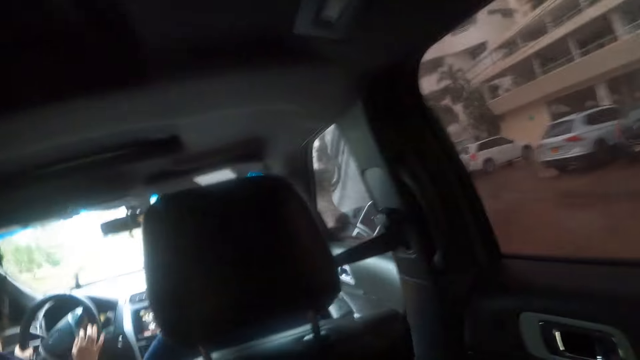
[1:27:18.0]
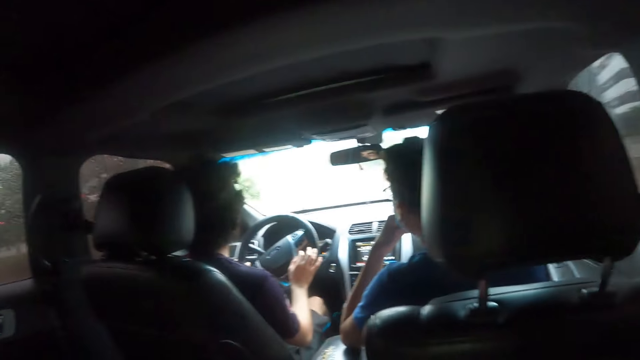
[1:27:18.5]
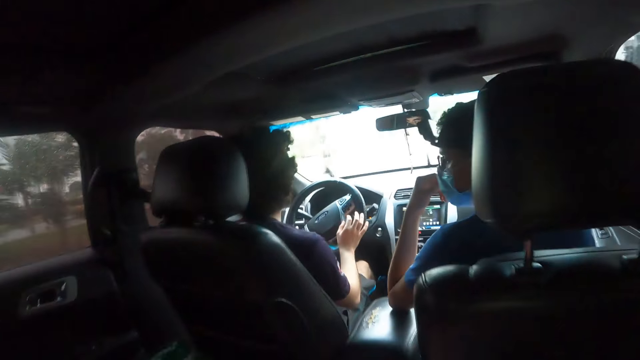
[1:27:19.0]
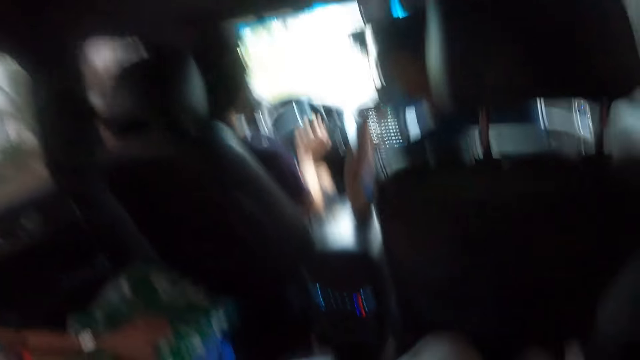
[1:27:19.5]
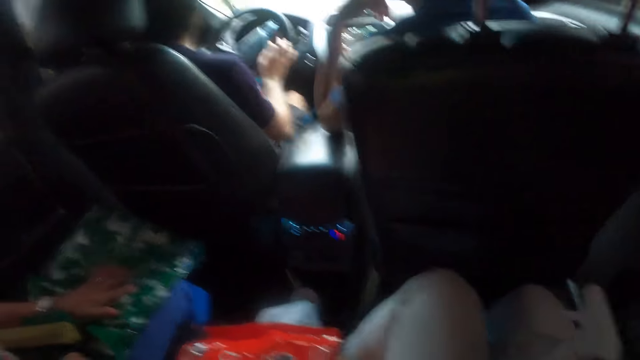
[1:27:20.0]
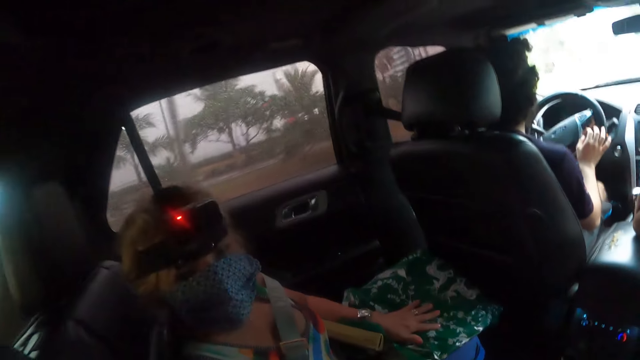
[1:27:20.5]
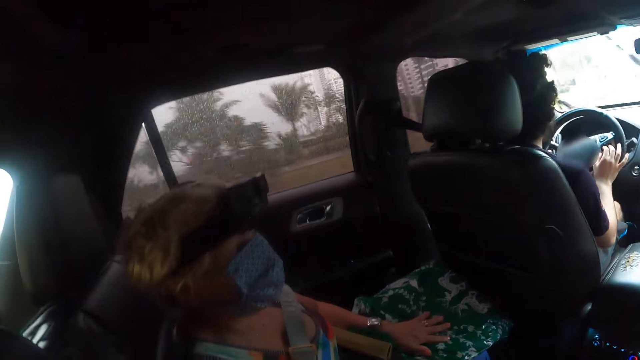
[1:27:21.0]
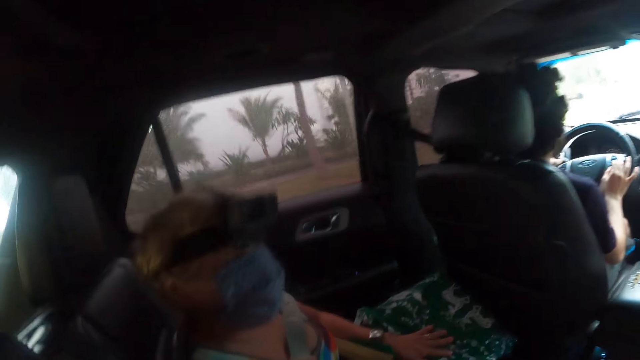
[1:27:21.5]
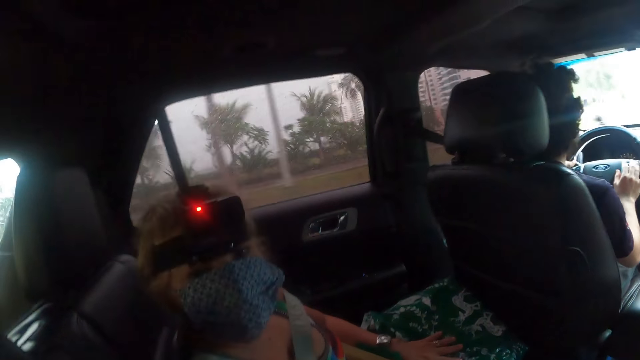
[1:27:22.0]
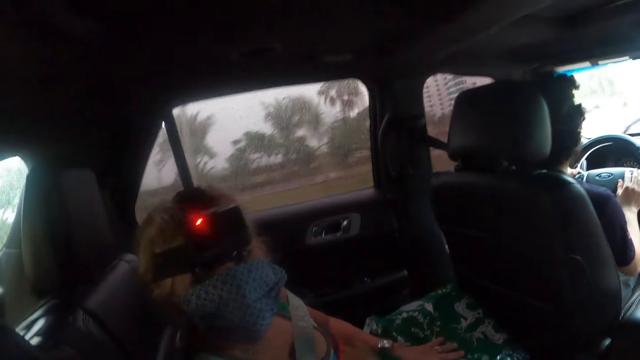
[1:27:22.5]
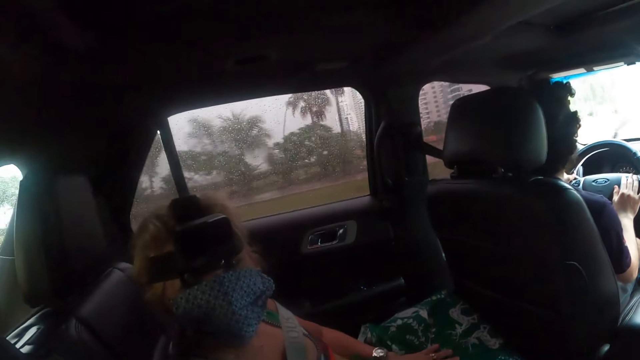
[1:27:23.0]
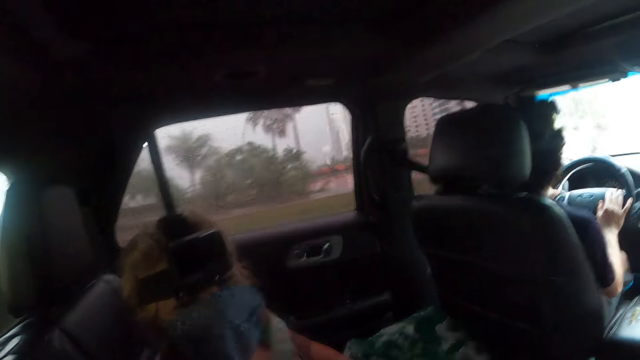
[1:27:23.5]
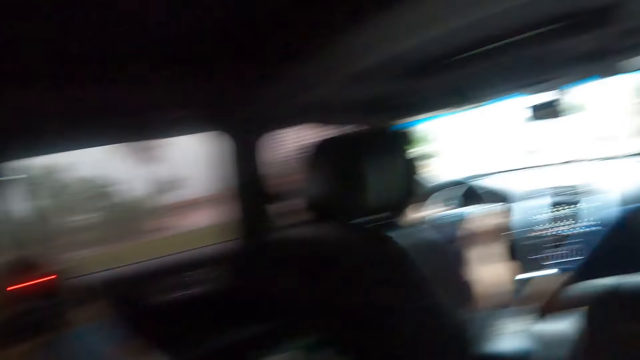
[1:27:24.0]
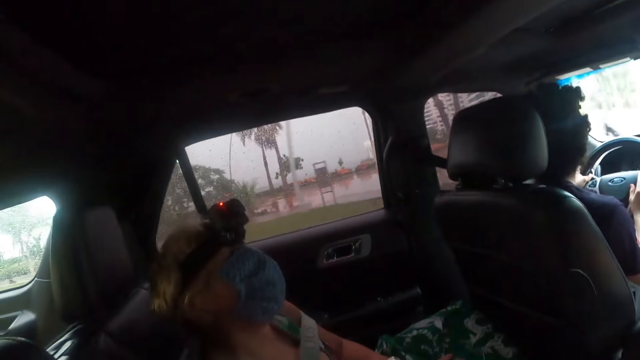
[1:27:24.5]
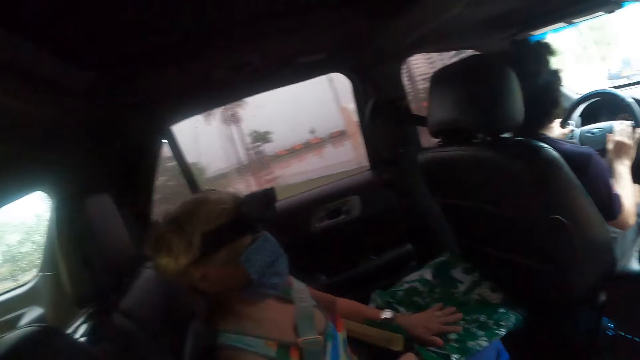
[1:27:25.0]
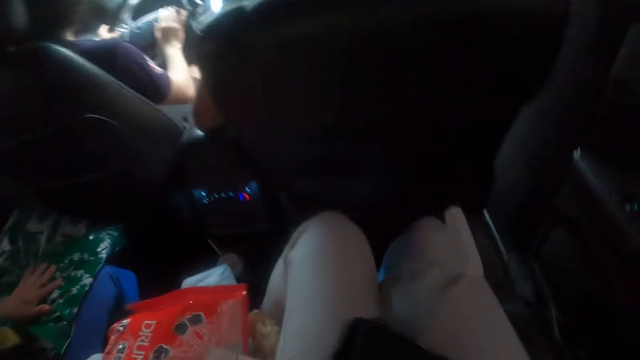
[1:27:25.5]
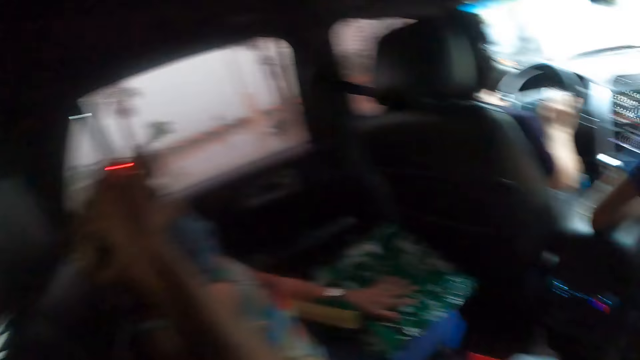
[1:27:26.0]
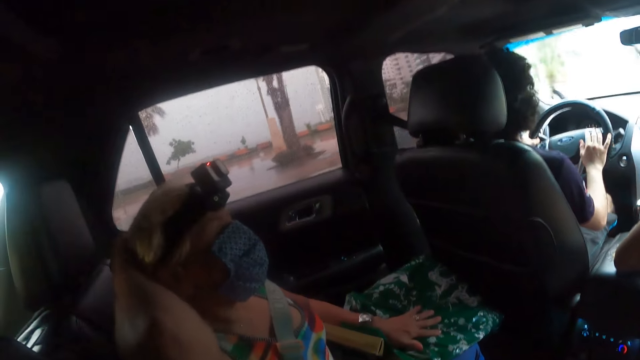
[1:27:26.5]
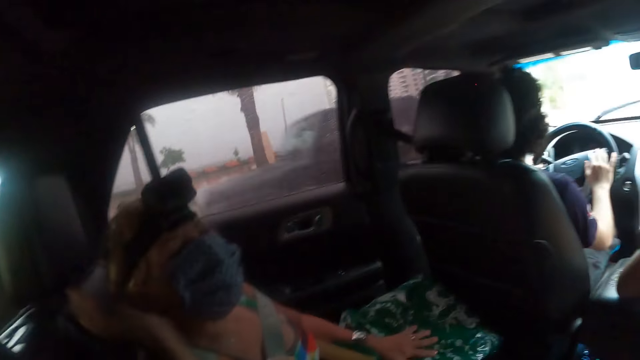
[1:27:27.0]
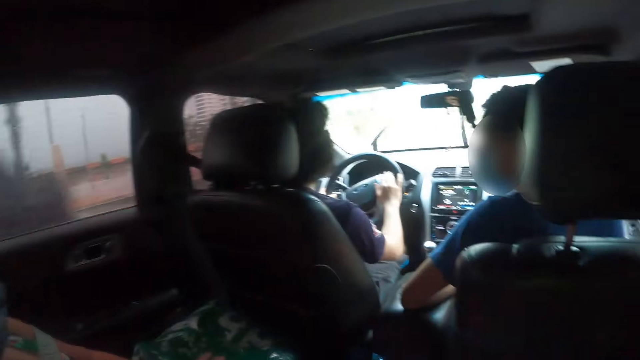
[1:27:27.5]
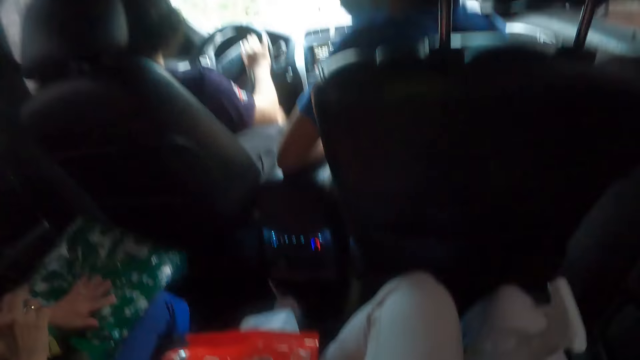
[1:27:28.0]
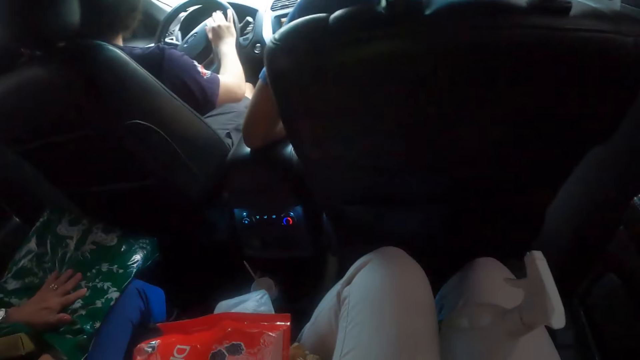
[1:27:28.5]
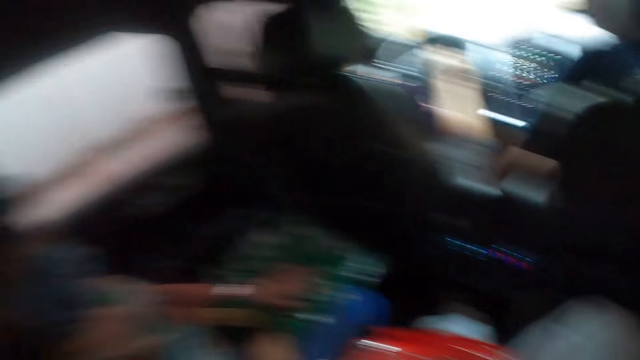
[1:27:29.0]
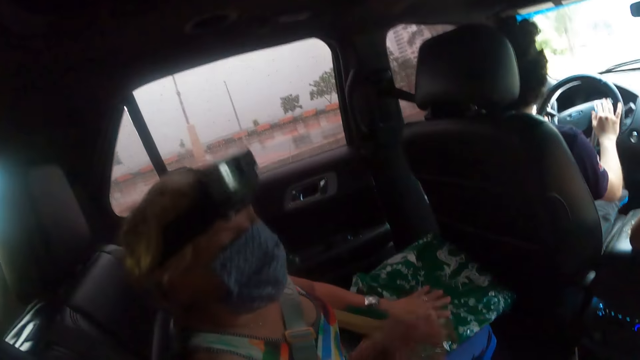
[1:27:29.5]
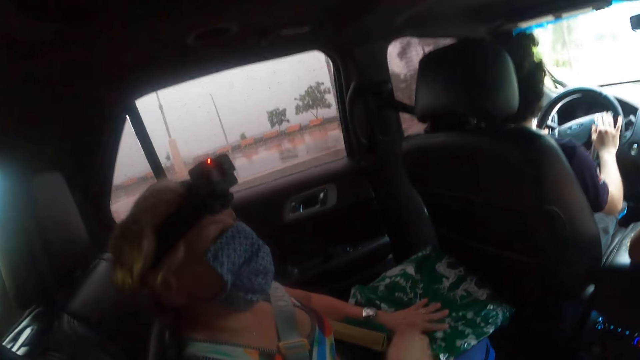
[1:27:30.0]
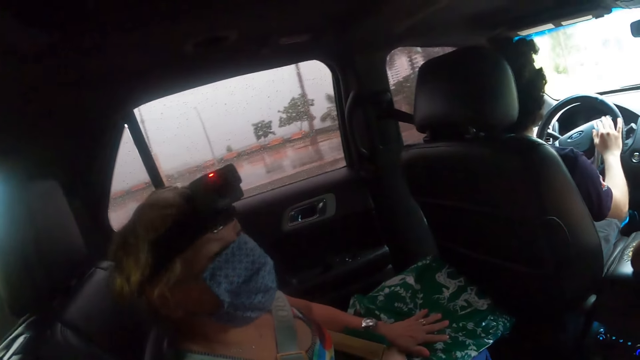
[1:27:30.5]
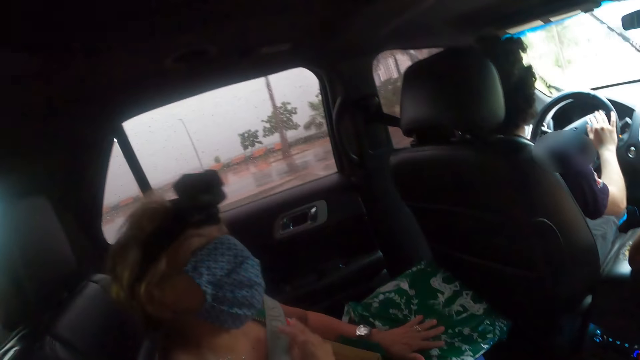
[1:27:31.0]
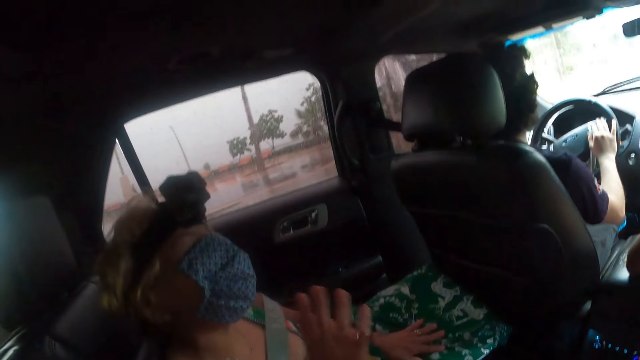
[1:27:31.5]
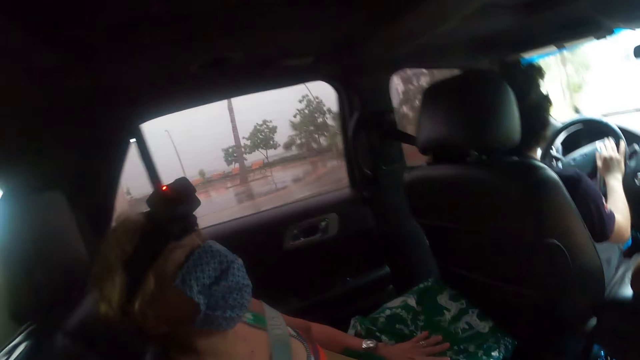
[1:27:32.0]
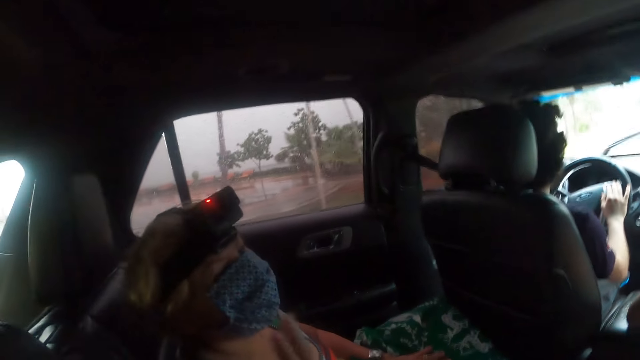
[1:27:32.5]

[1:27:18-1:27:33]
A person looks behind. Another person interacts with the camera wearer. The second person touches the head. The first person interacts with a third person. The camera wearer looks around. The second person interacts with the camera wearer.

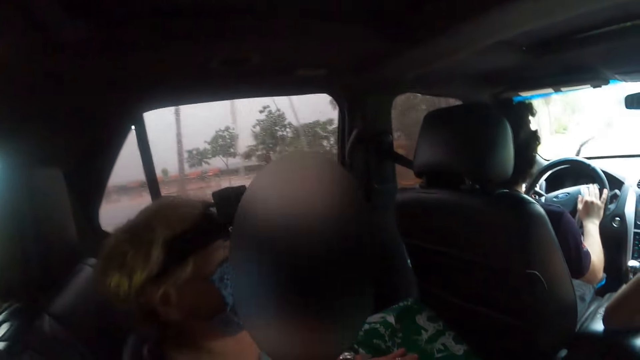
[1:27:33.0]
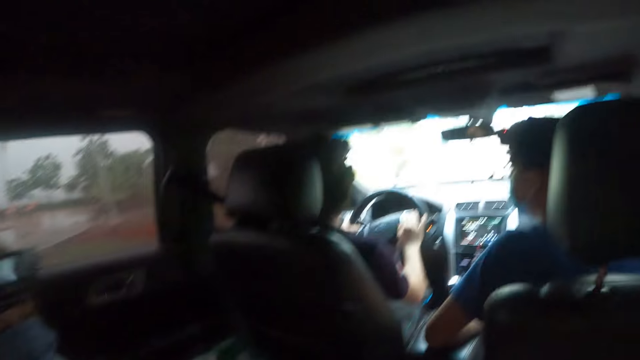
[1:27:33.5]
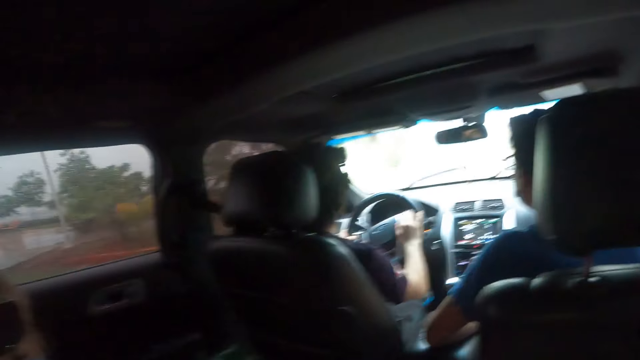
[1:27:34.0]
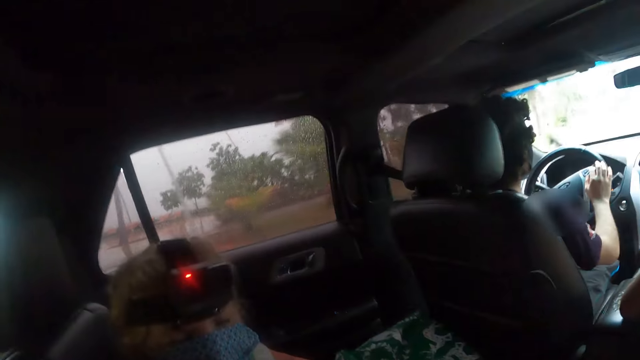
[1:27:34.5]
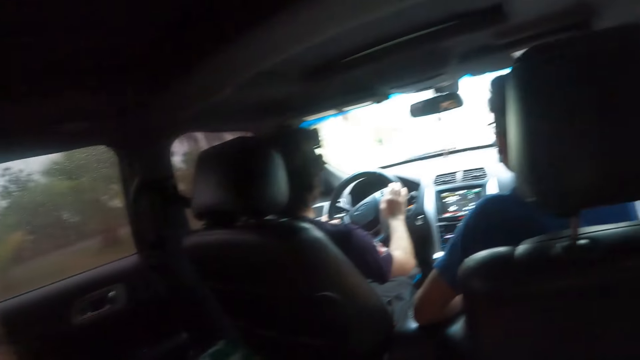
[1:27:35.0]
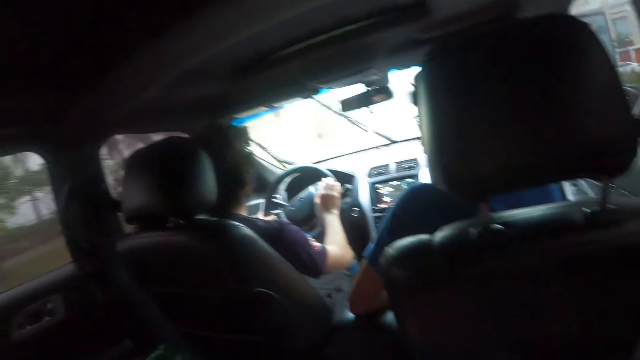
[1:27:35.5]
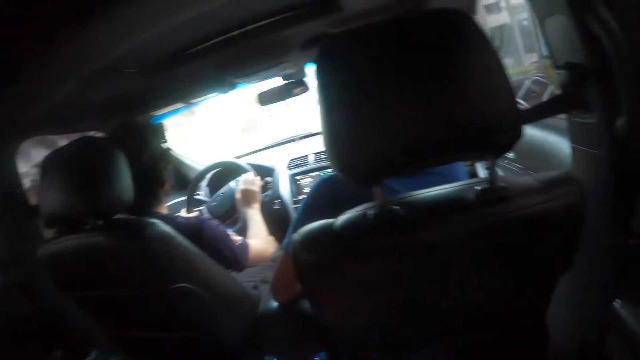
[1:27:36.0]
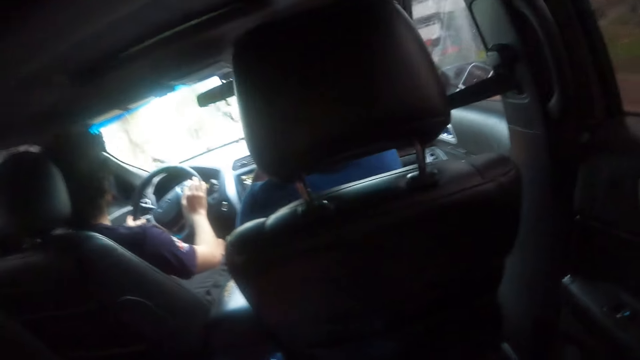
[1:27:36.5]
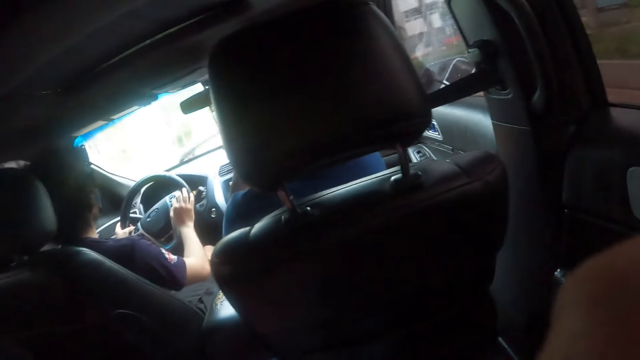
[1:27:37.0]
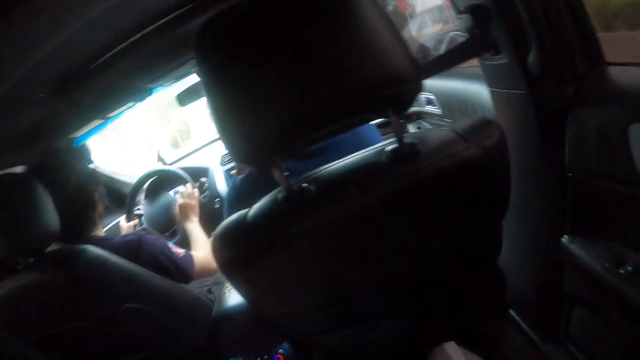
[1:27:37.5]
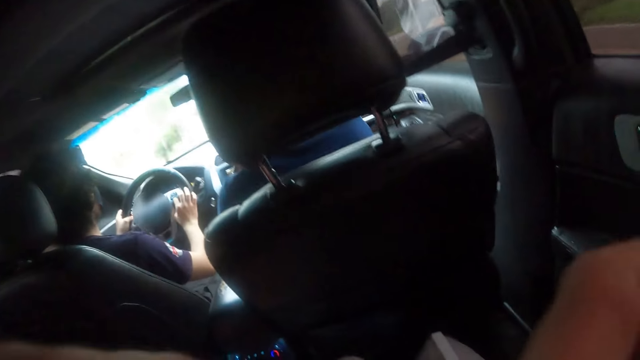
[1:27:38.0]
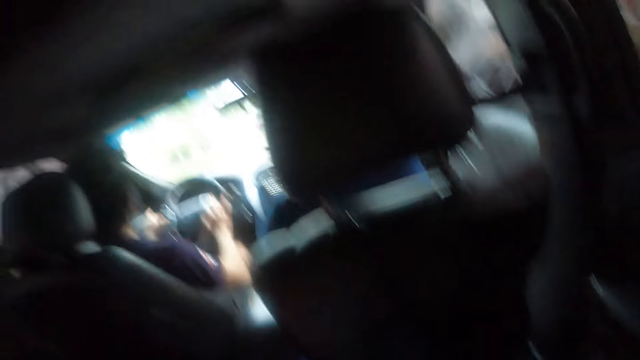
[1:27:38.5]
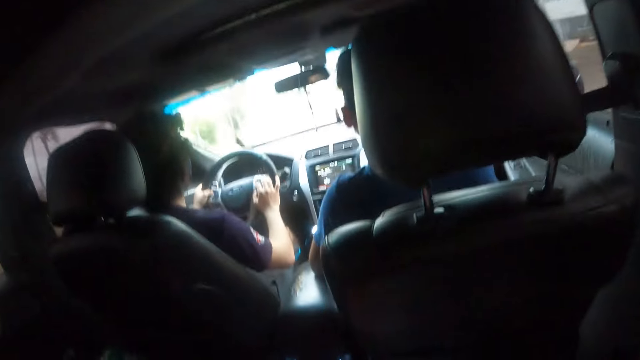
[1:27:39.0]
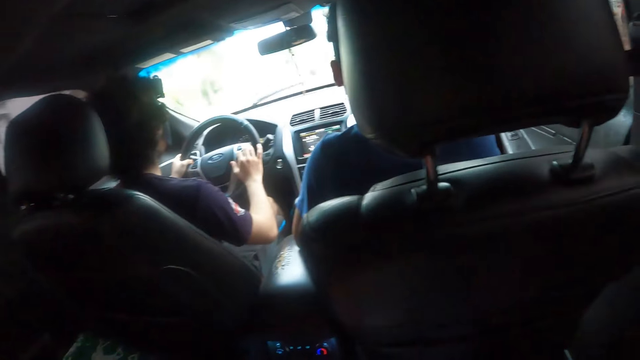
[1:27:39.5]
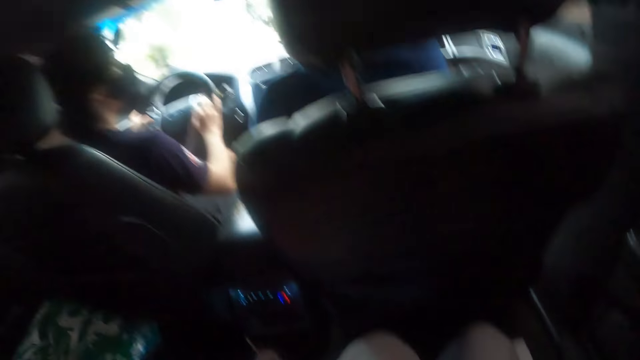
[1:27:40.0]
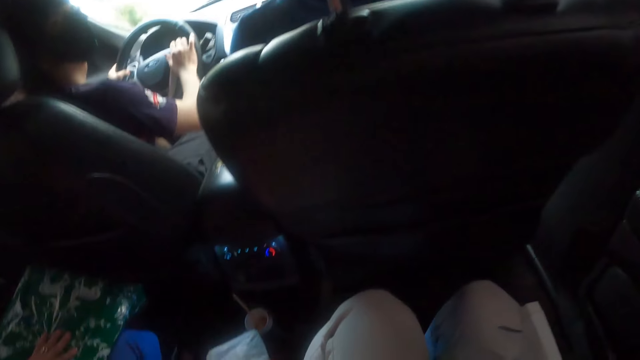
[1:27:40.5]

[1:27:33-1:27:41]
A person drives the car.
